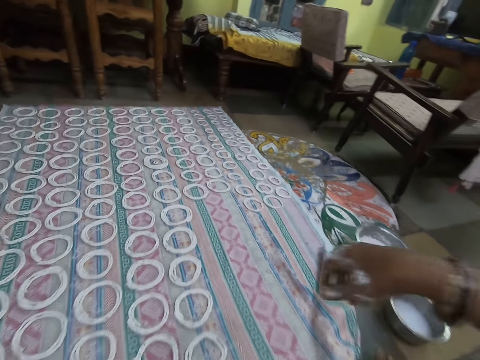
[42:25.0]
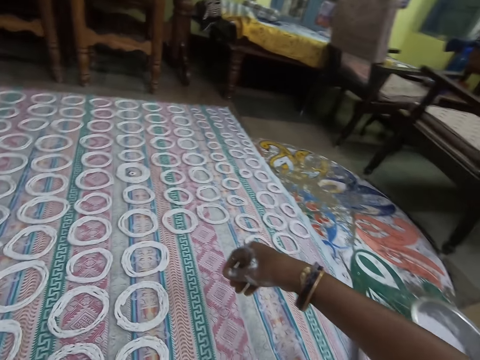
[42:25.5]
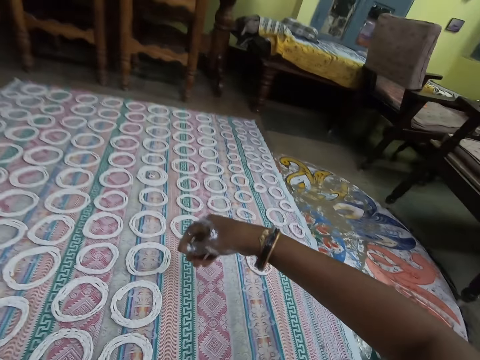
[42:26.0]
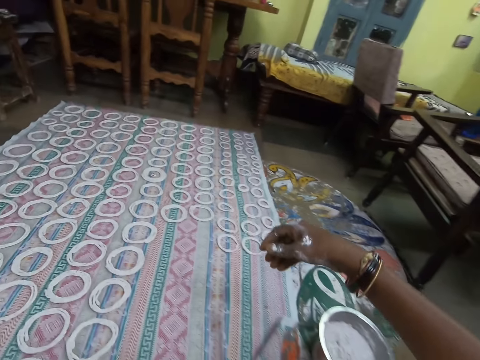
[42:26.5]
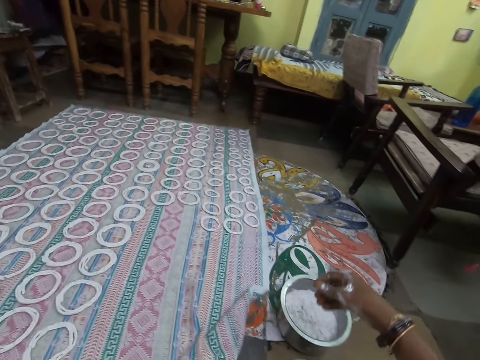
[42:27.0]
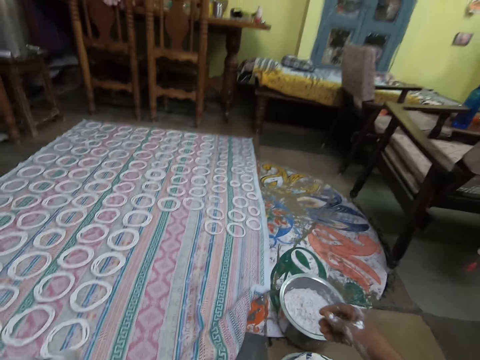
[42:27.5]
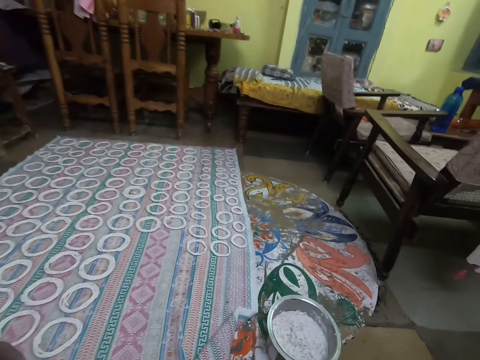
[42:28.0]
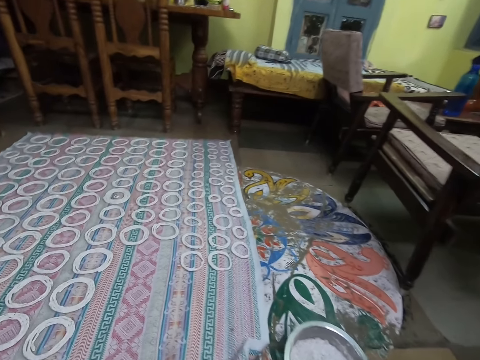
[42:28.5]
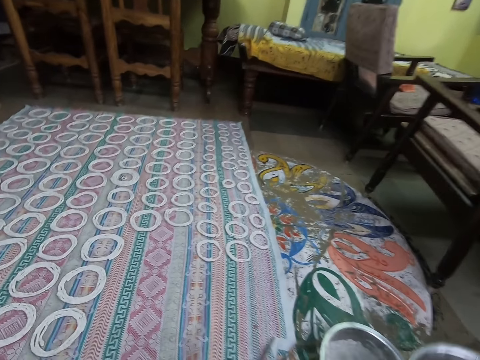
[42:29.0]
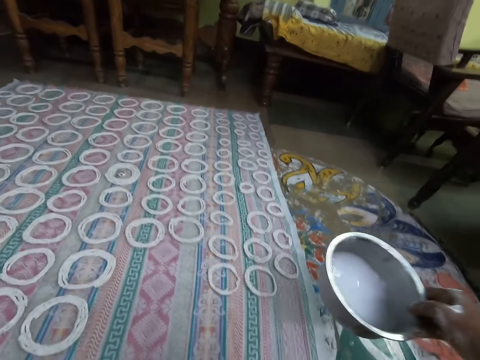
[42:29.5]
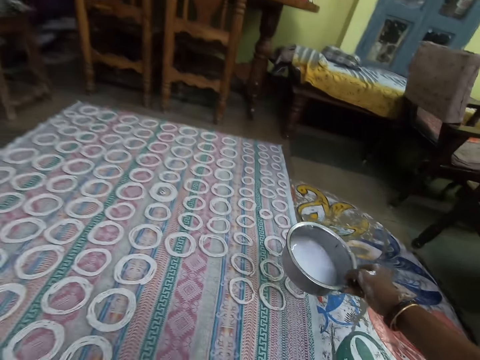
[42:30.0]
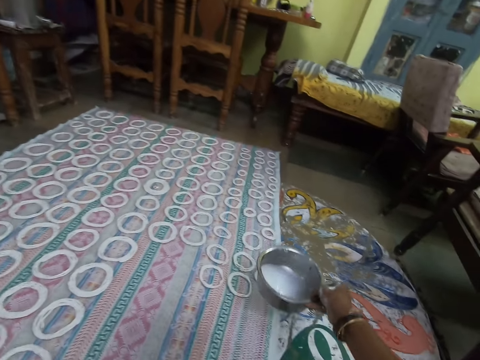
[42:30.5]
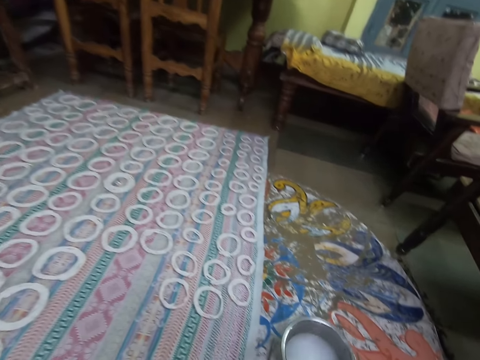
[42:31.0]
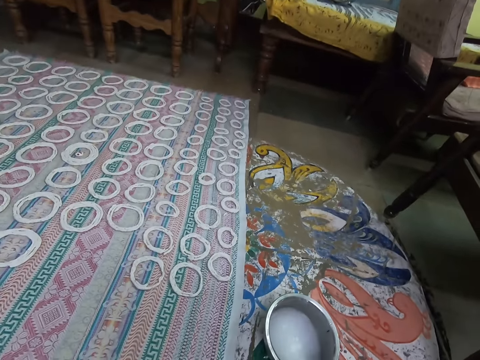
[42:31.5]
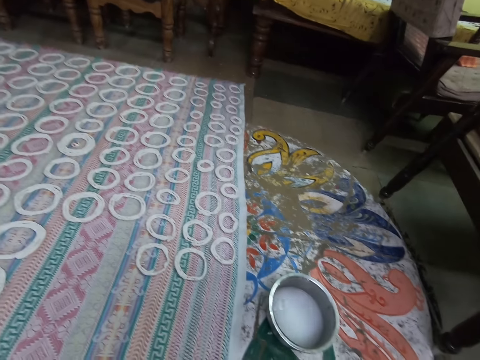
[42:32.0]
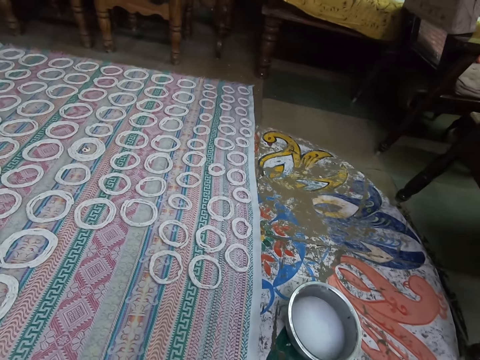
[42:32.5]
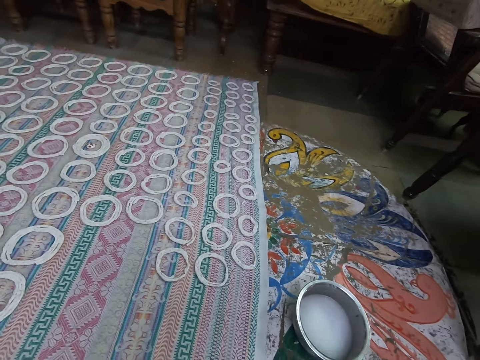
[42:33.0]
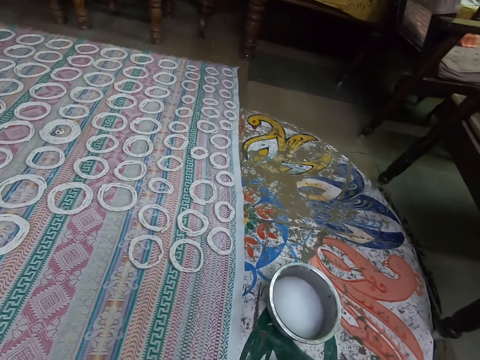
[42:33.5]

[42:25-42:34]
The camera wearer moves on the floor. She moves the bowl with water on the floor. She drops the bowl of water on the ground with her right hand.

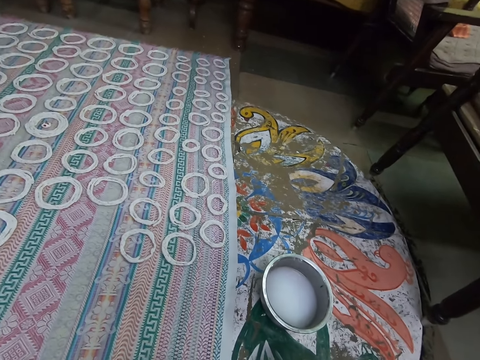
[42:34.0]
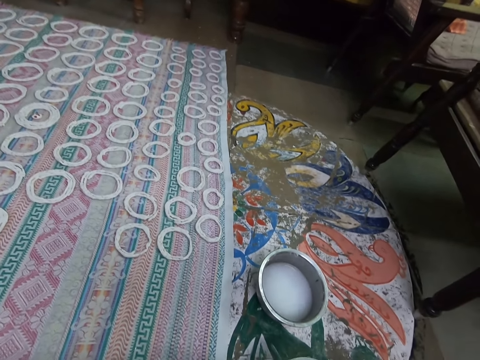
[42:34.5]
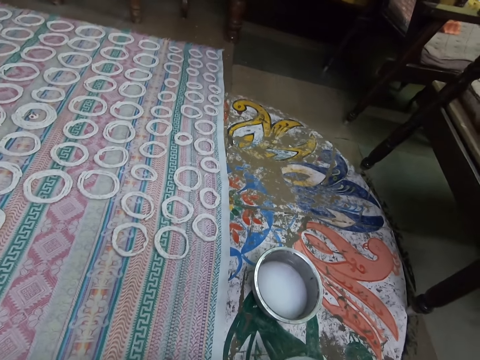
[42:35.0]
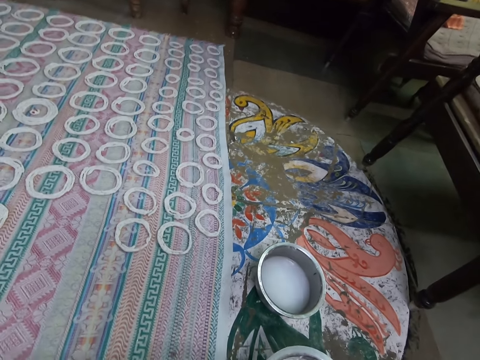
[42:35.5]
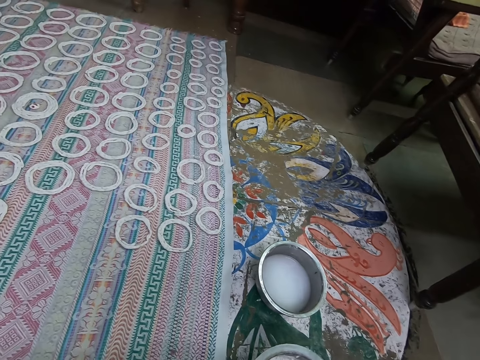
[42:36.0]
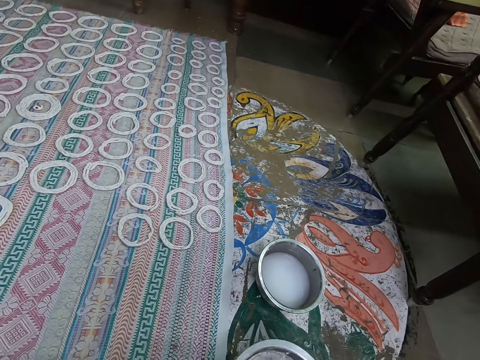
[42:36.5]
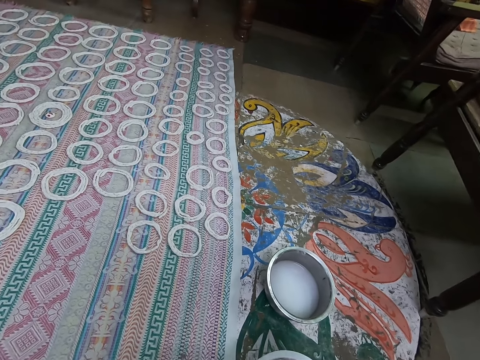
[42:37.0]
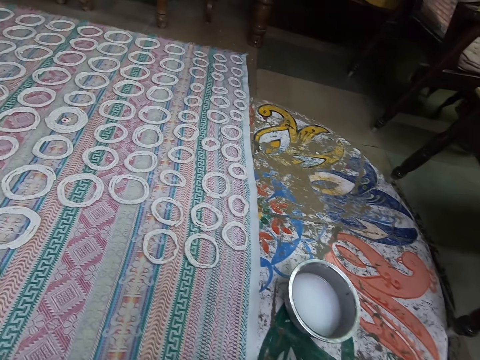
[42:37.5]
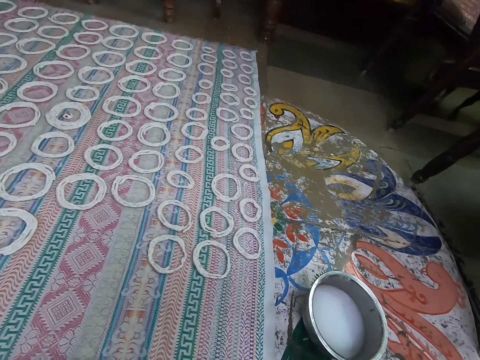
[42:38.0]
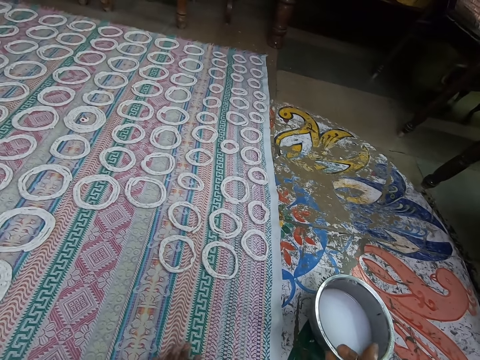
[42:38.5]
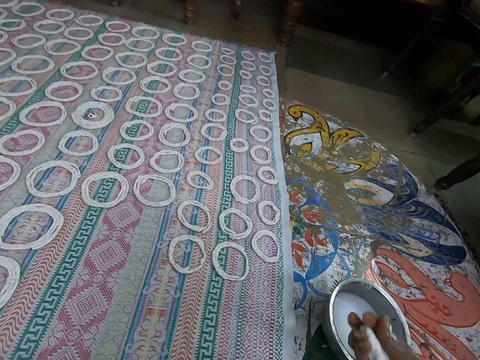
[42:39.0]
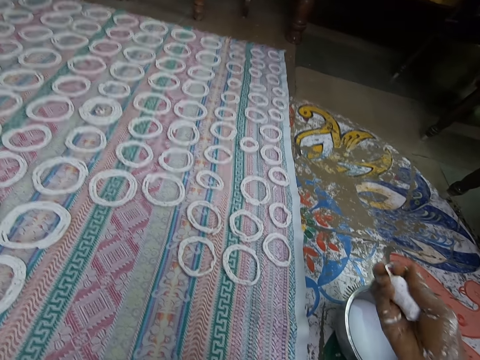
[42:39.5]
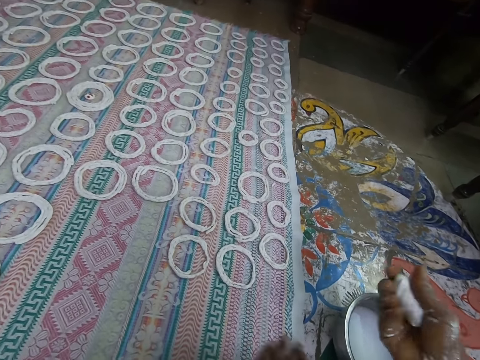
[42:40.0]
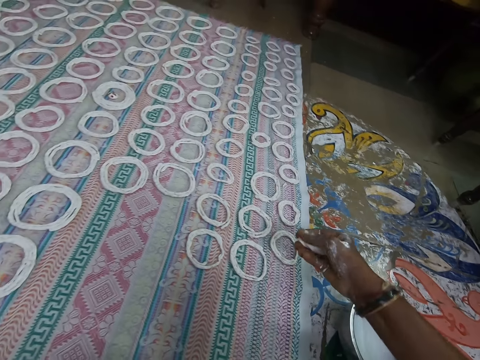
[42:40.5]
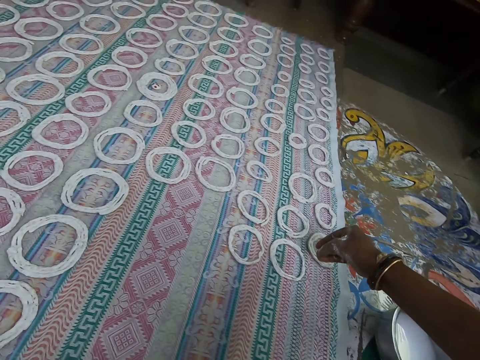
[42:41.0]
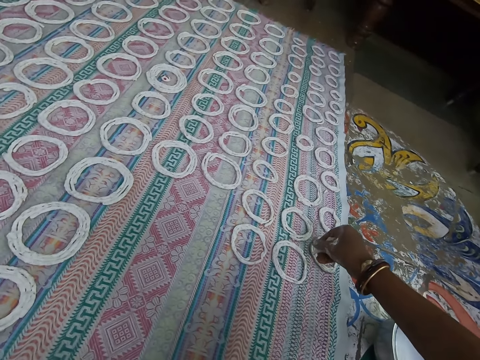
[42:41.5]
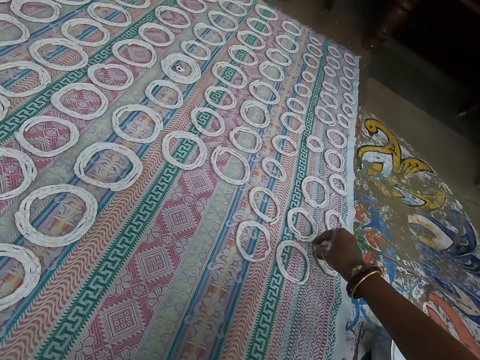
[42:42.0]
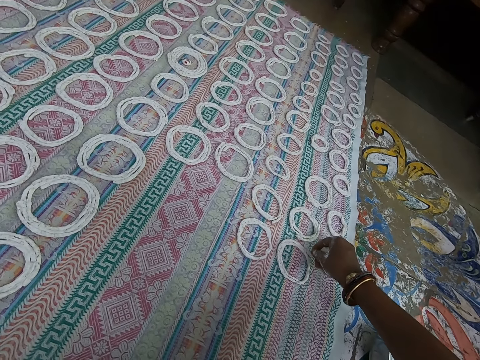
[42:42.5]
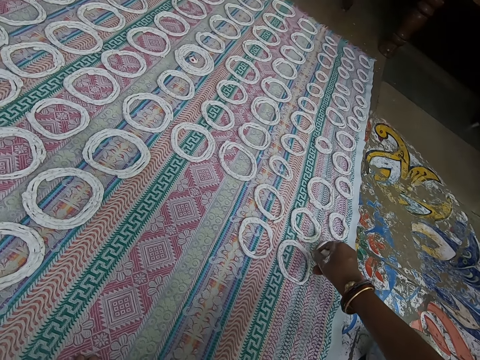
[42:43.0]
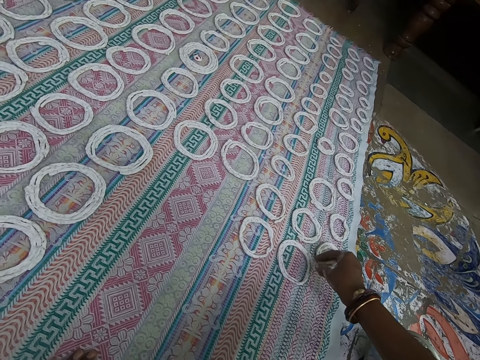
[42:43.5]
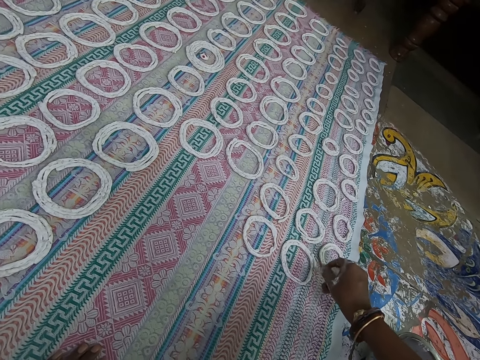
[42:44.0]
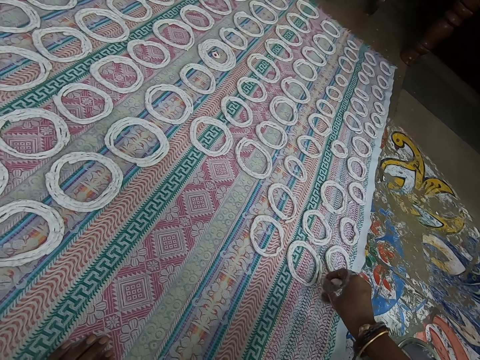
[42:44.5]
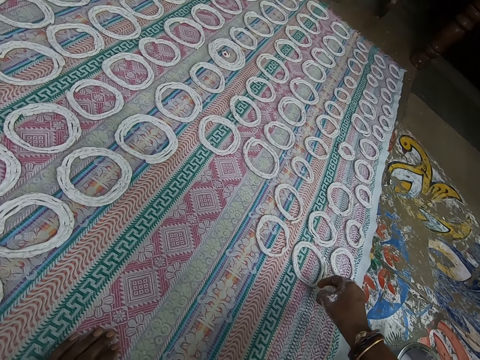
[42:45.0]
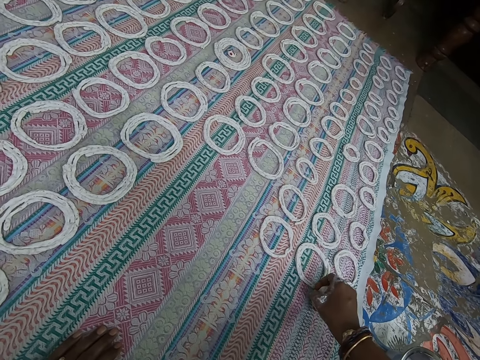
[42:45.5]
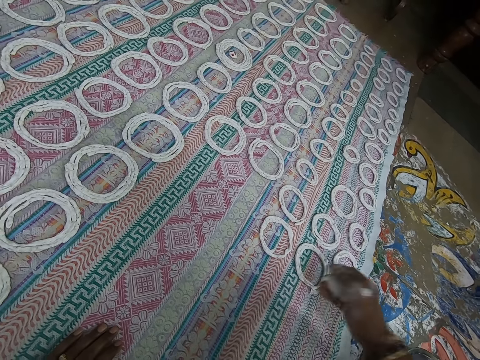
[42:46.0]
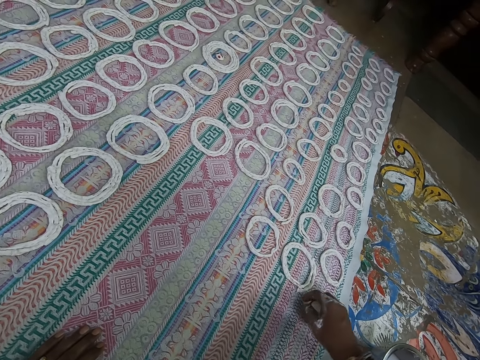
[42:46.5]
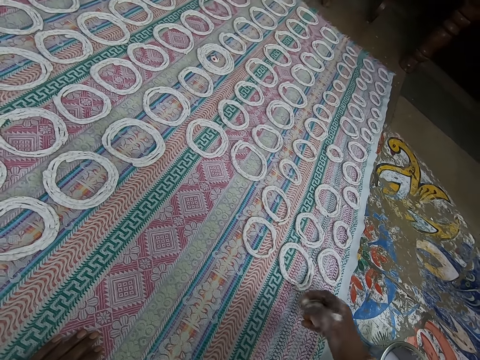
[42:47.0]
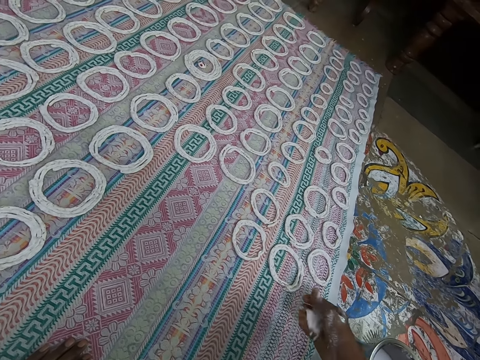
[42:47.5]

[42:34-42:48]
The camera wearer cuts the dough in the bowl with his hand. They touch the cloth on the ground with her left hand. They mold murukku mix in her right hand. They shape the murukku mix on the cloth on the ground with her right hand. They roll the dough on the mat.

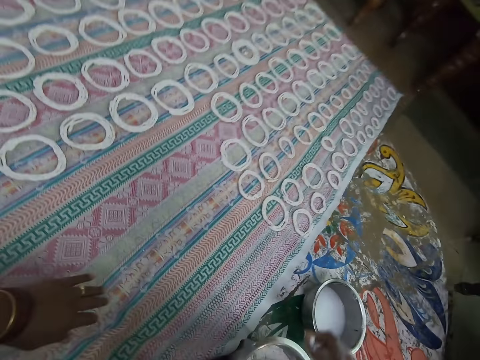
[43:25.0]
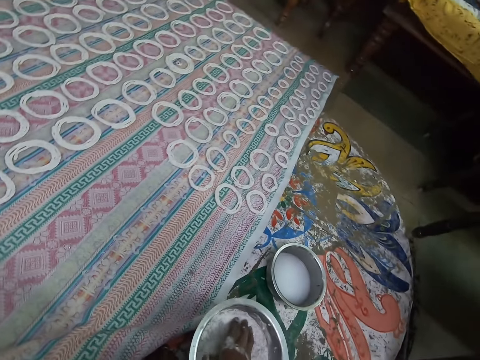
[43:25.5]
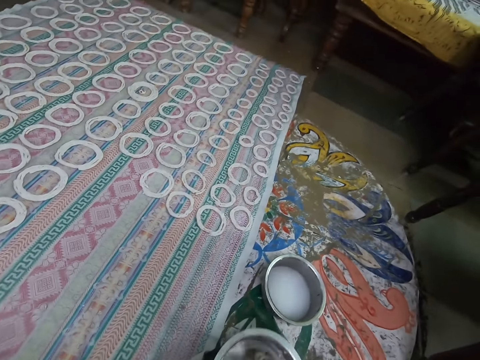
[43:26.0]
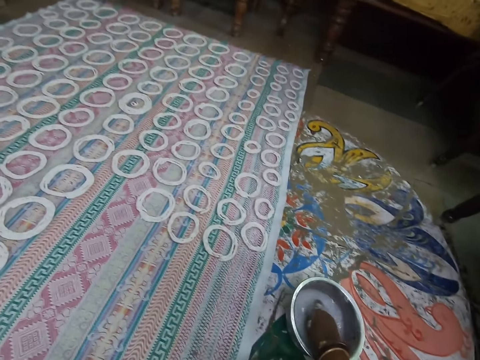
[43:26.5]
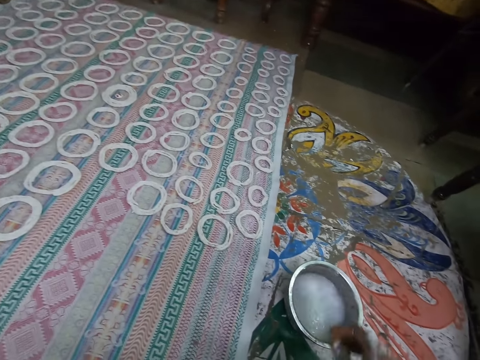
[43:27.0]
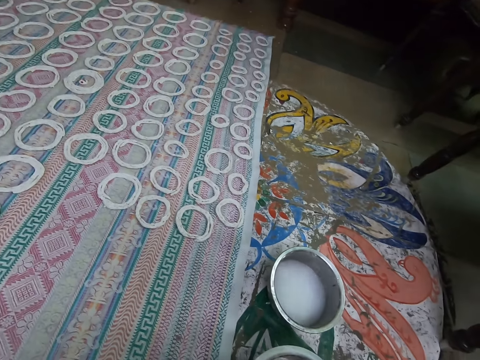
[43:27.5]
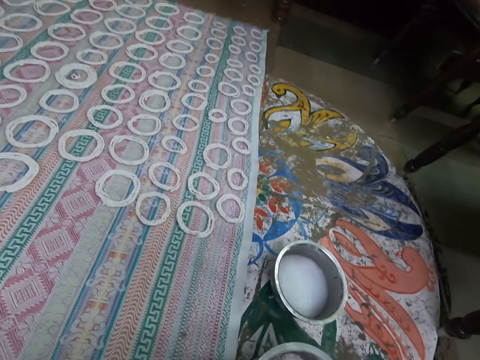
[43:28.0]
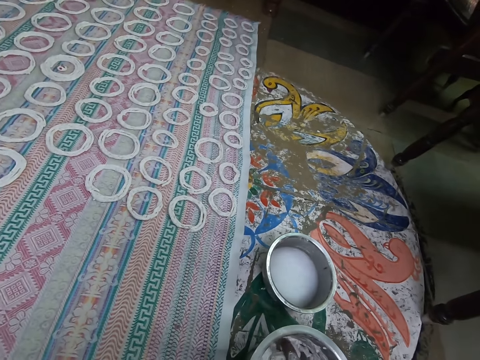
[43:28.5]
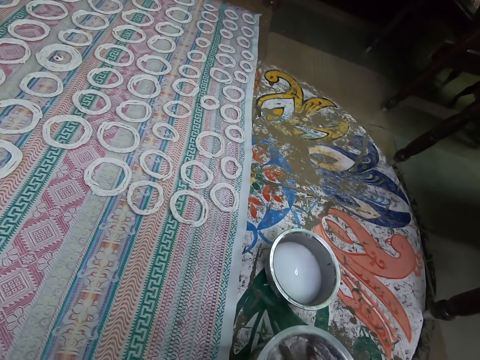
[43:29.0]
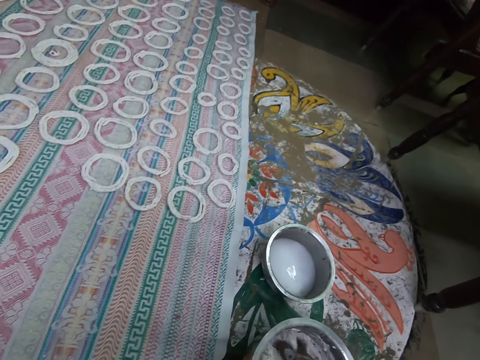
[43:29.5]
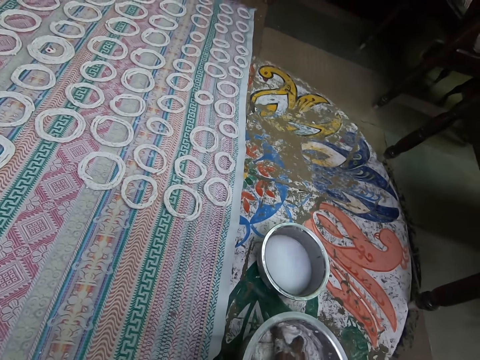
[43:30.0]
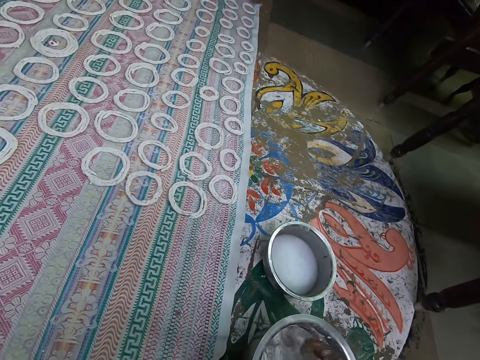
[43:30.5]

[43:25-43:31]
The camera wearer dips her right hand in the bowl of murukku mix on the ground. They touch the dough. They rinse her right hand in the bowl of water on the ground. They put his hand in the water. They knead murukku mix in the bowl of murukku mix on the ground with her right hand. They cut the dough in the bowl with his hand.
